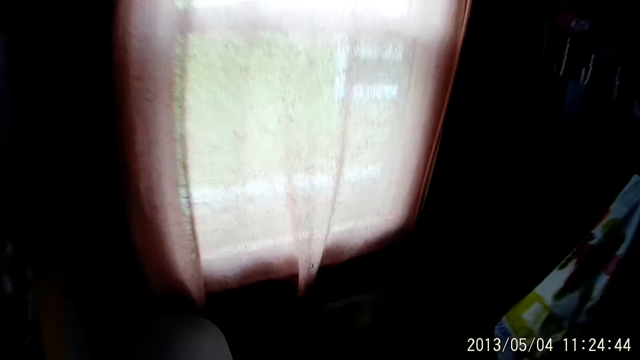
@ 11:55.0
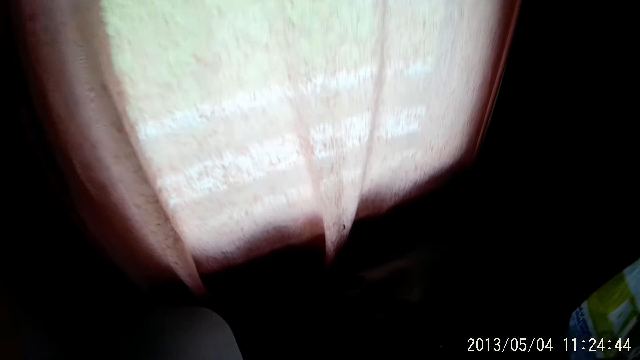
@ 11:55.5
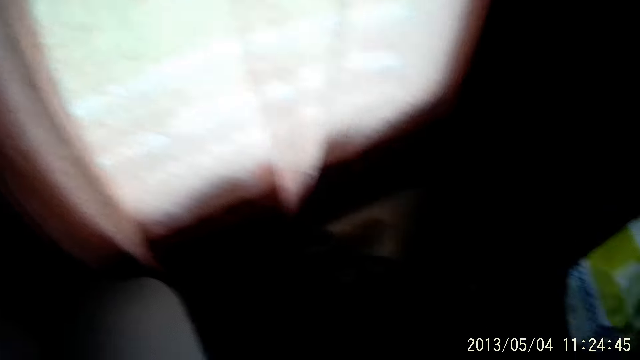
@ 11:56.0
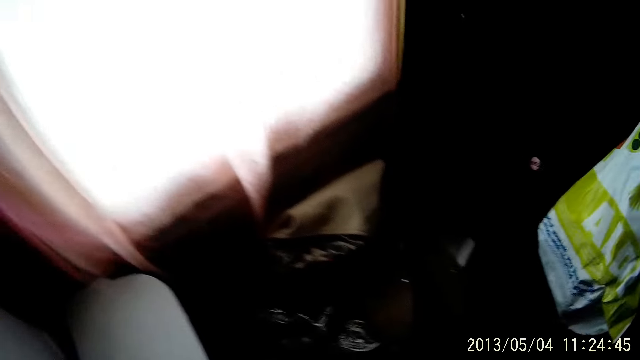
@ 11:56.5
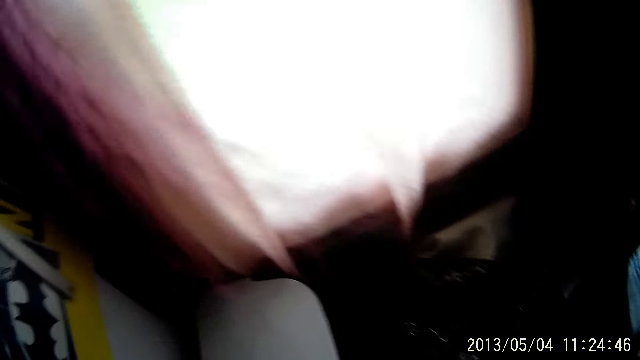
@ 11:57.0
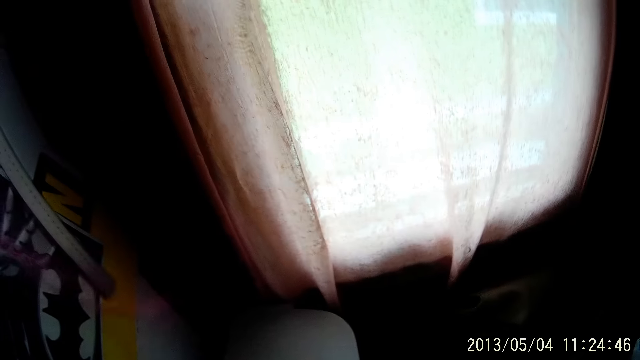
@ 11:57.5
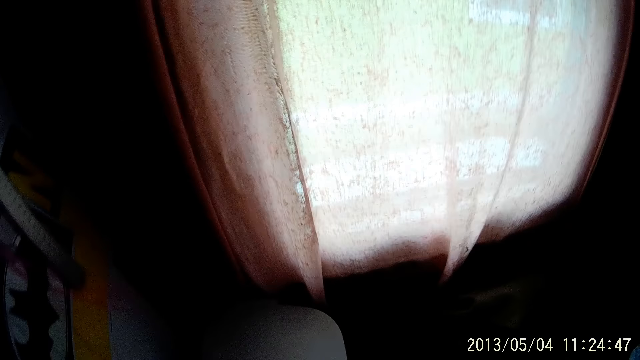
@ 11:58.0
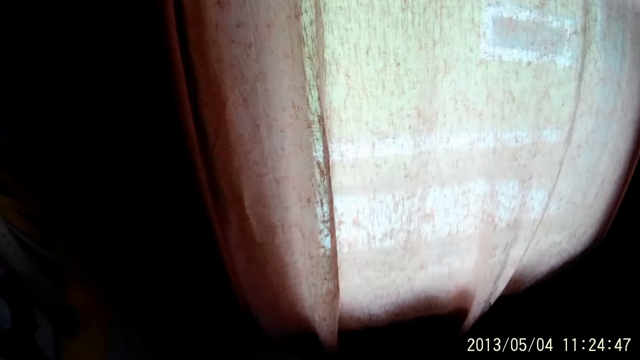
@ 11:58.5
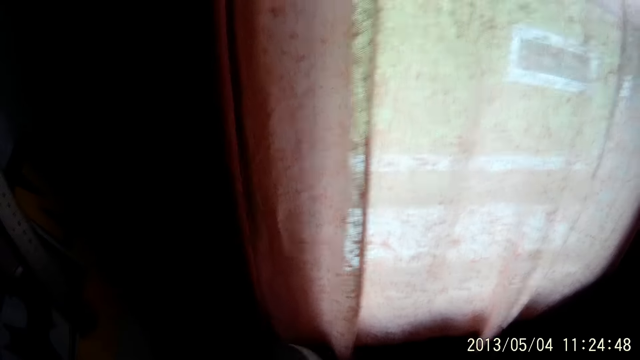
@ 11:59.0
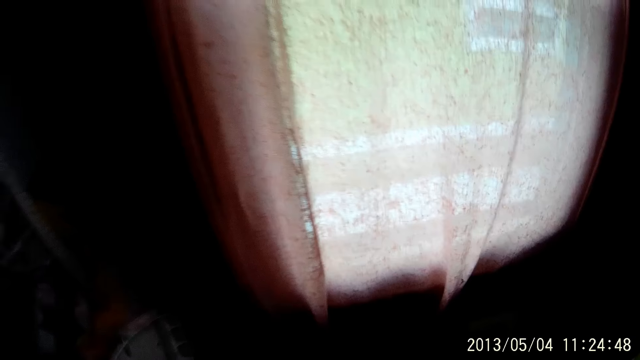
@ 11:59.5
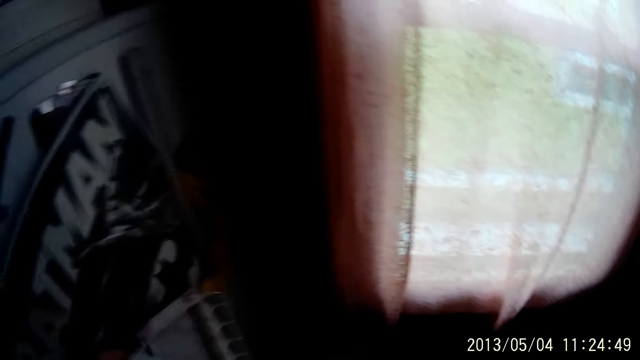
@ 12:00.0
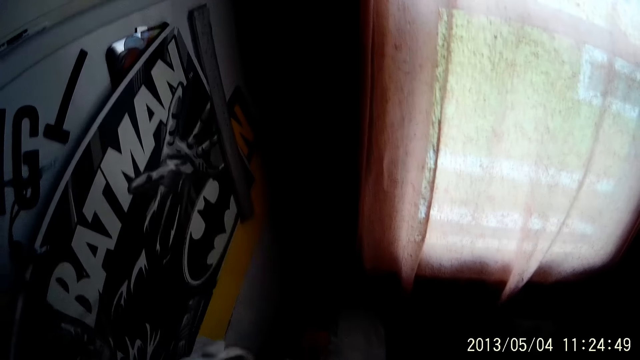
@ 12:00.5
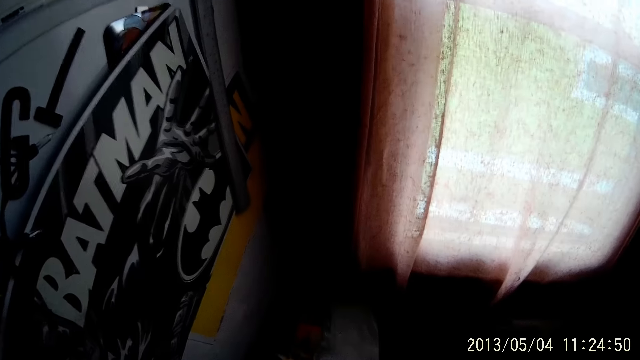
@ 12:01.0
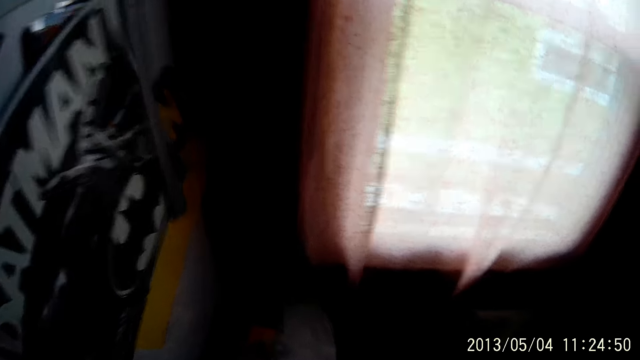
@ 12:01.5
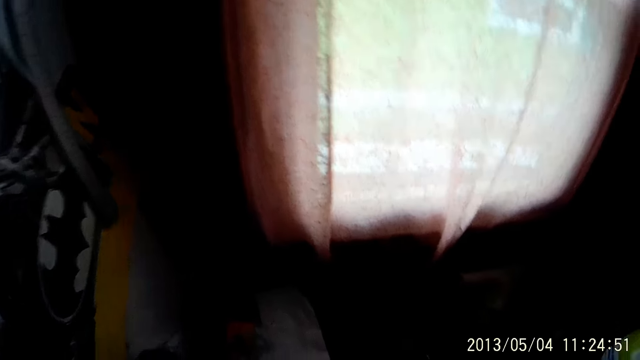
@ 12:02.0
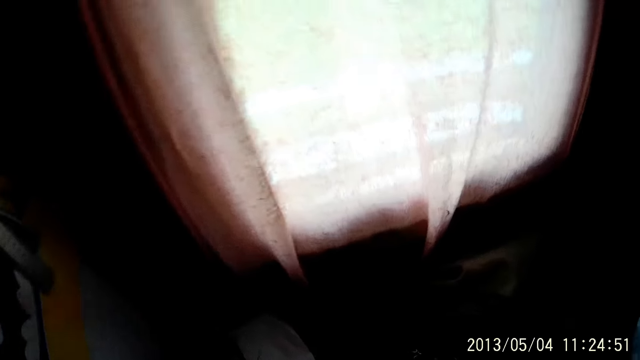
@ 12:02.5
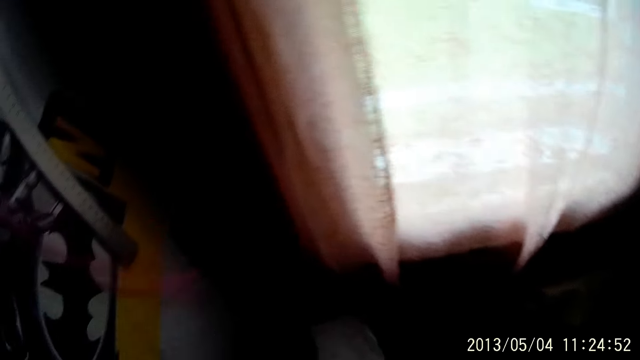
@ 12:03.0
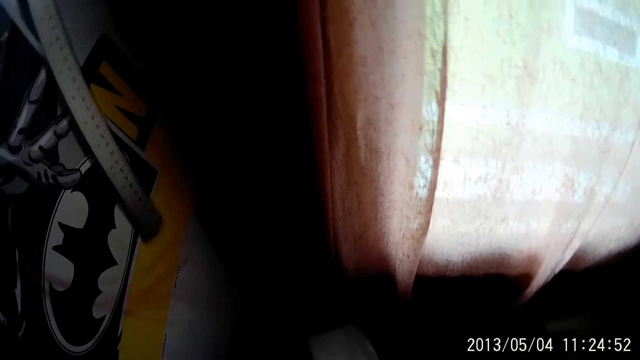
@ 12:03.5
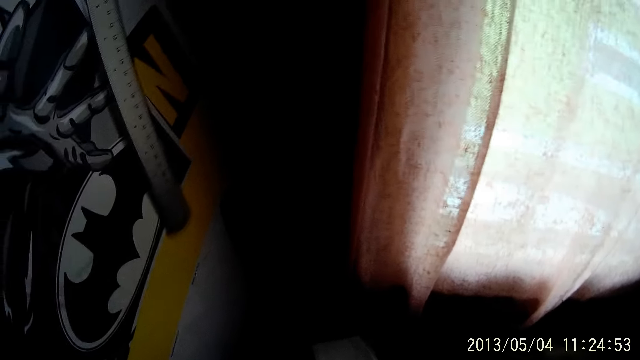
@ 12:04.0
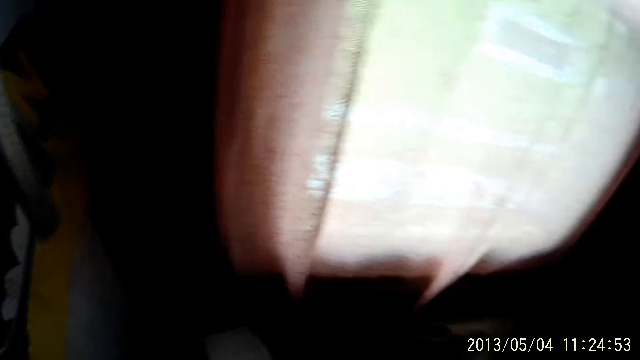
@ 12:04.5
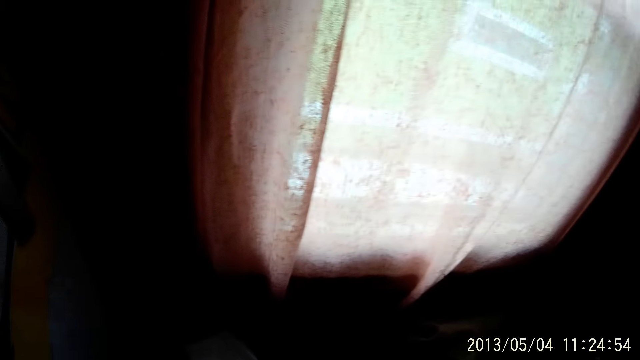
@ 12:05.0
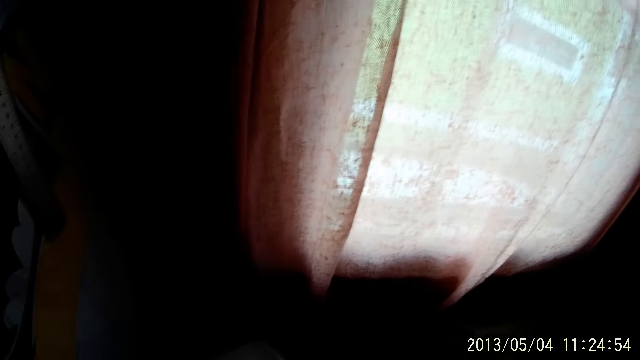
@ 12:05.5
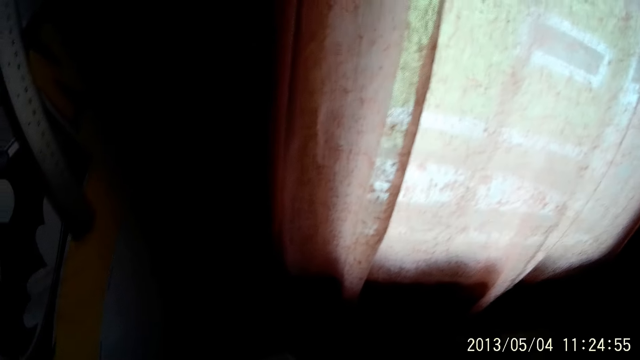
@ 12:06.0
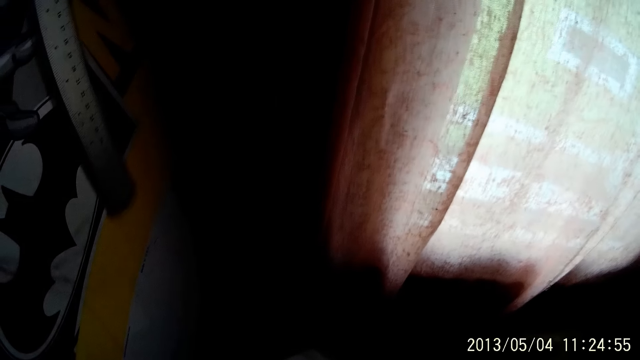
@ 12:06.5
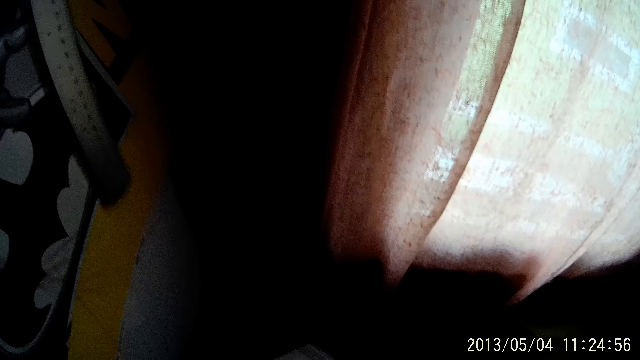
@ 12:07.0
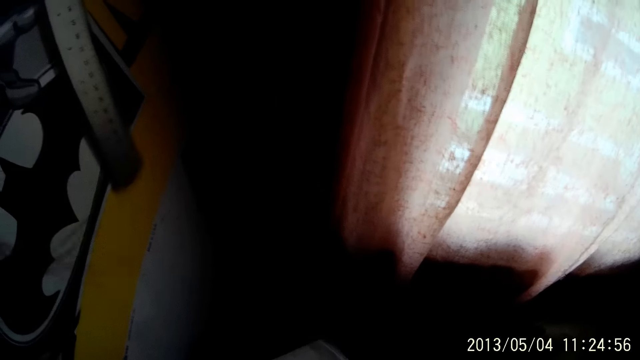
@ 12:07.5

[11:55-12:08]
The camera wearer bends. She looks at the window. She removes the cover of the bin with her left hand. She looks down.

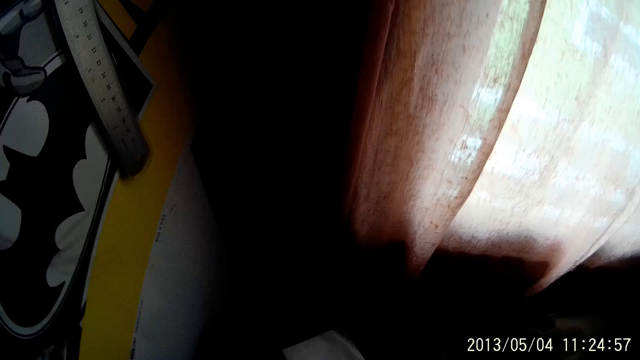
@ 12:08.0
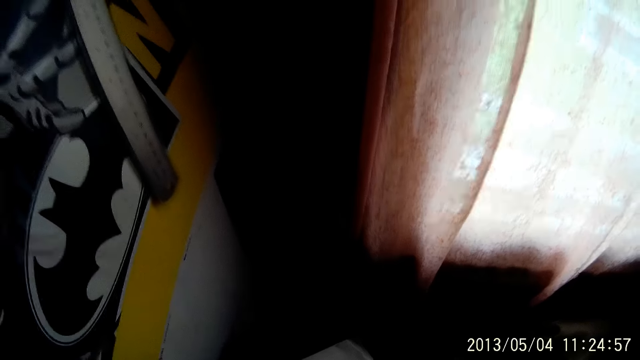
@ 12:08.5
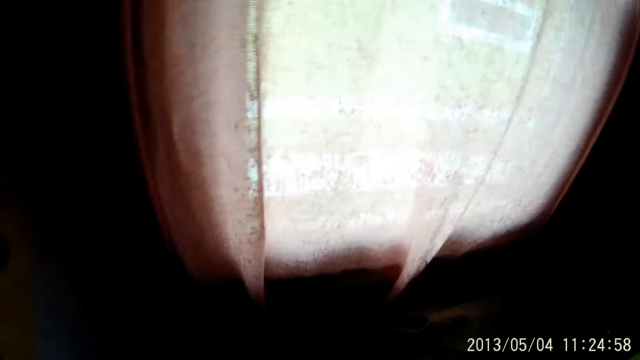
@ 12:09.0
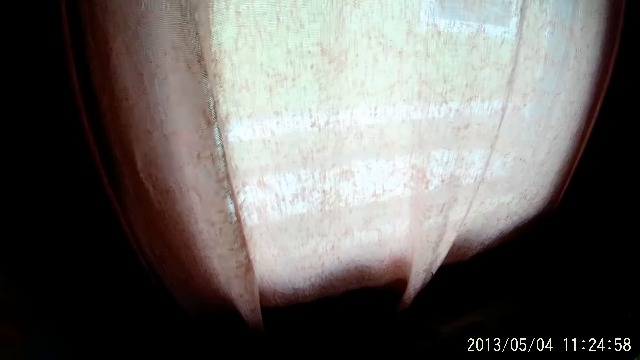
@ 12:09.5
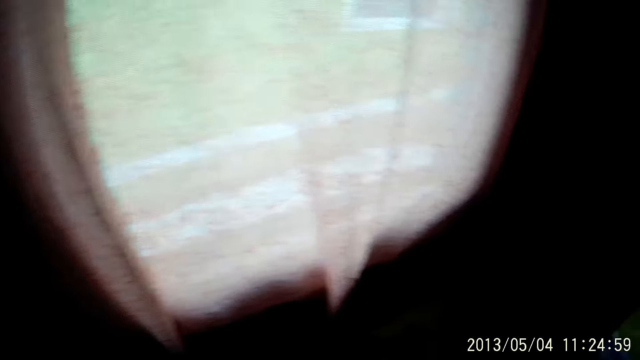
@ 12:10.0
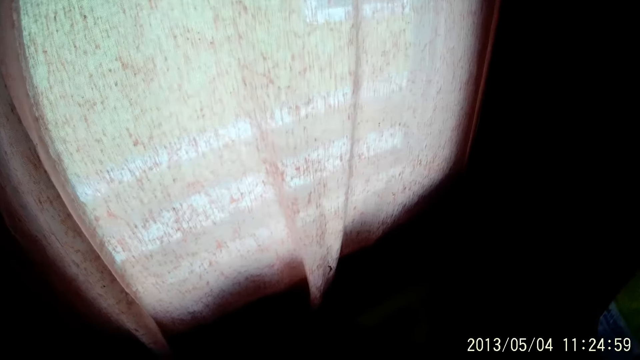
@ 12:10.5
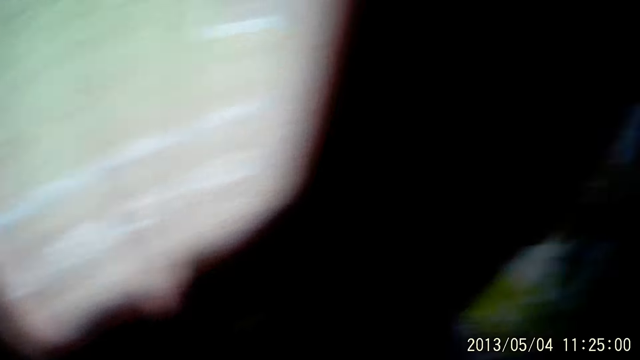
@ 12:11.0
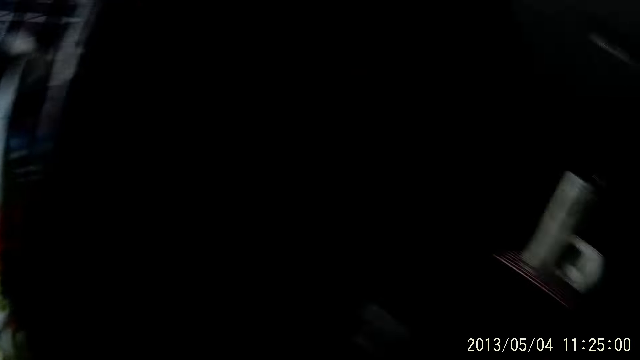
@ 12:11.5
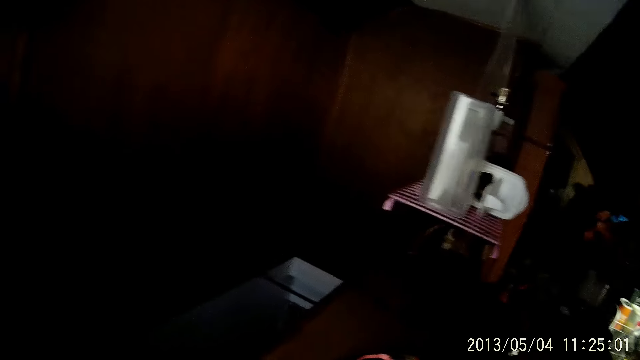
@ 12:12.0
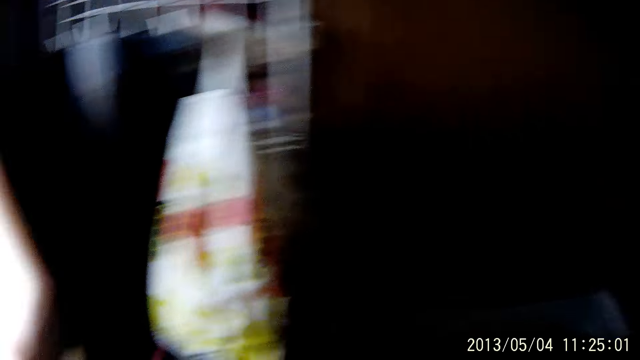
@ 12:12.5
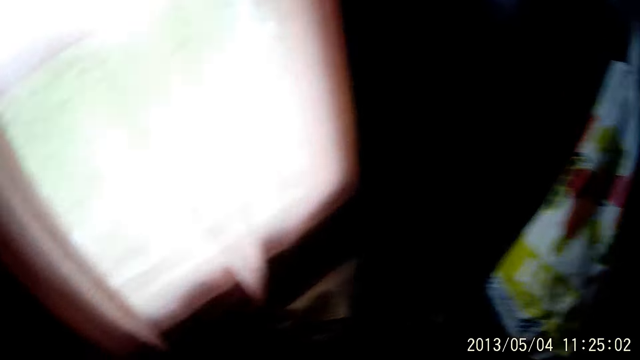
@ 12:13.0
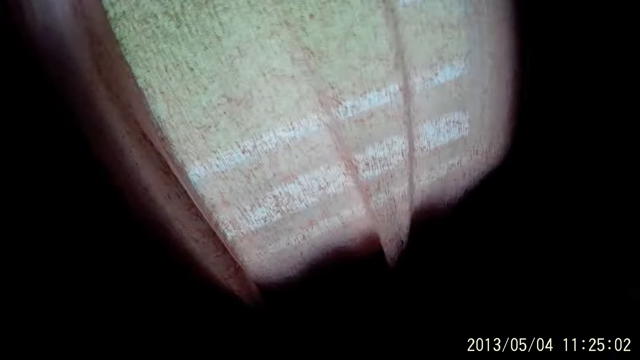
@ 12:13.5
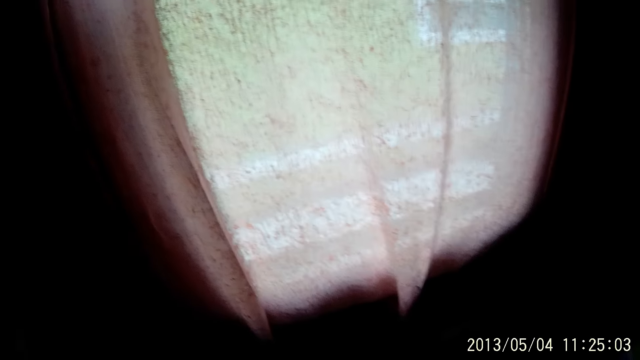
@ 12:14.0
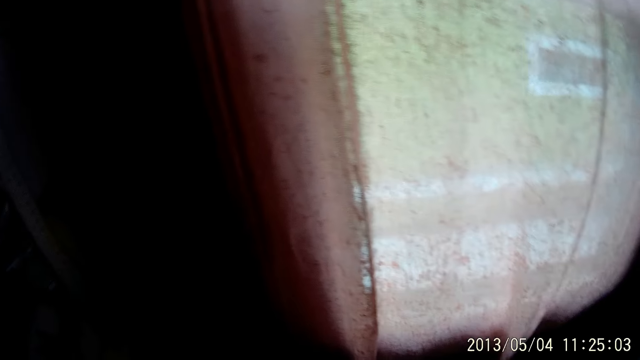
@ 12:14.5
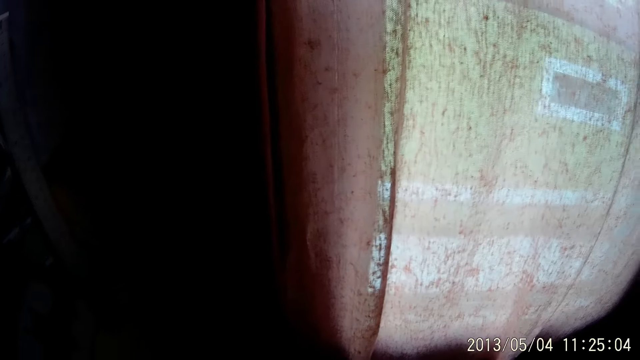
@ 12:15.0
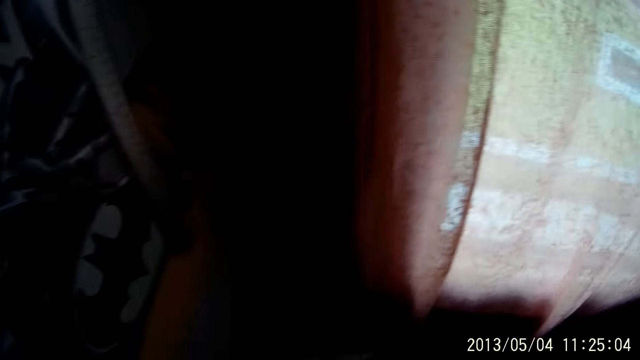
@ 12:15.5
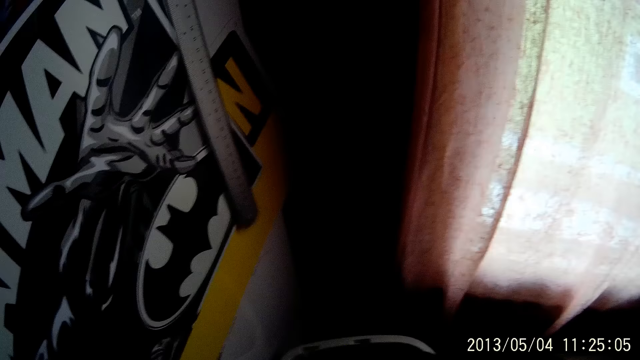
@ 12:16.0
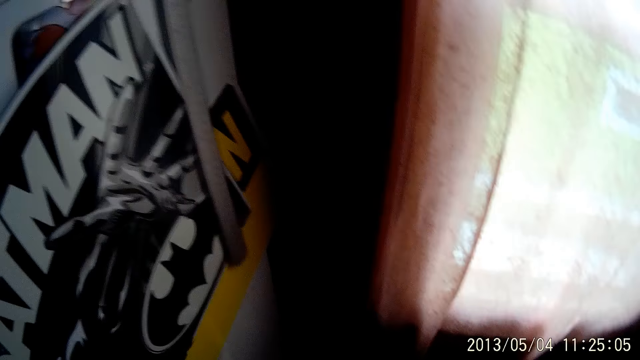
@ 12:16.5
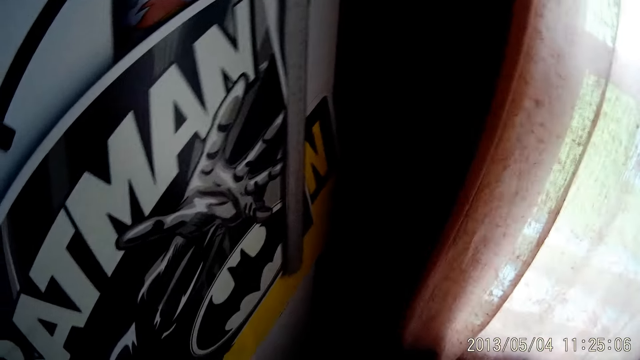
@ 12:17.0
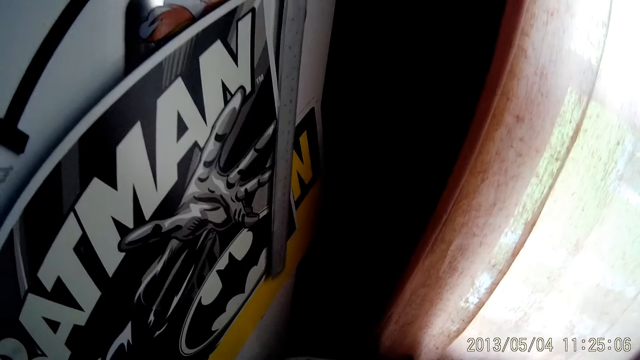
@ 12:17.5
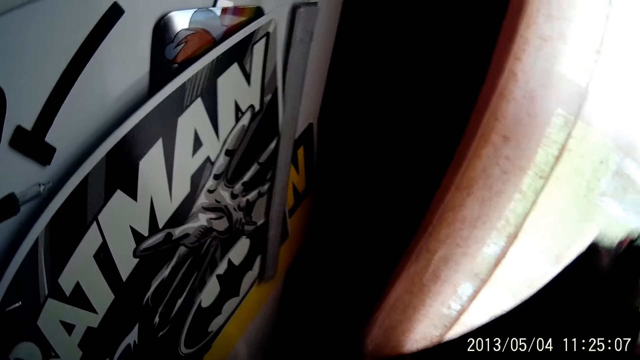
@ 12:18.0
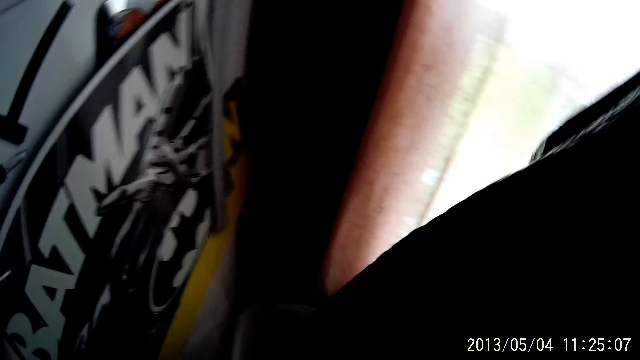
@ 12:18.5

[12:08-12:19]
The camera wearer walks towards the window. She looks to the right. She looks around. She looks around again. She removes a bin bag from the bin with her right hand.
